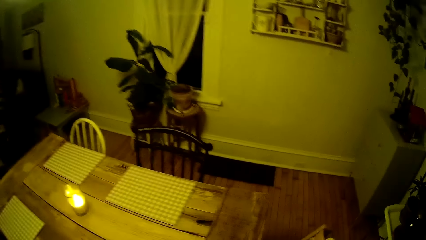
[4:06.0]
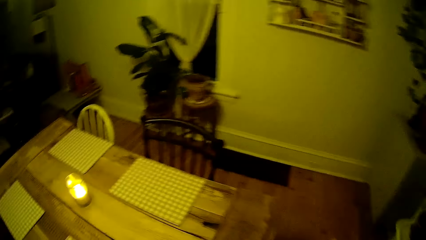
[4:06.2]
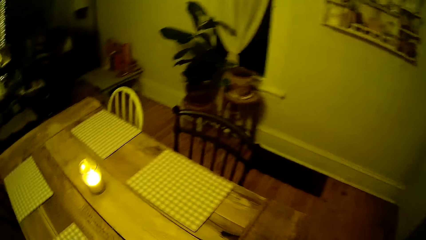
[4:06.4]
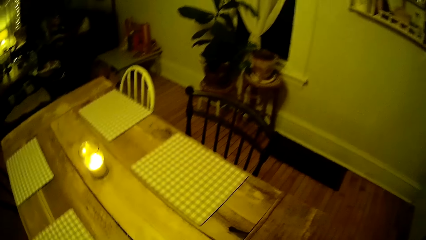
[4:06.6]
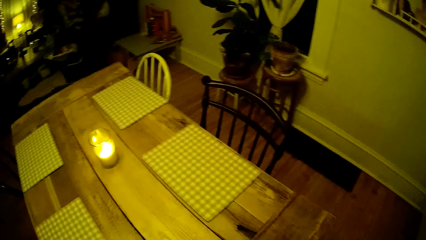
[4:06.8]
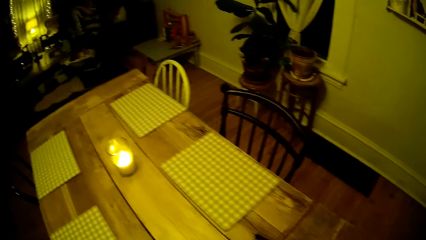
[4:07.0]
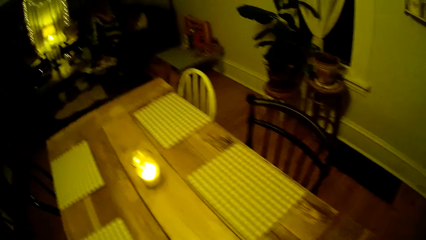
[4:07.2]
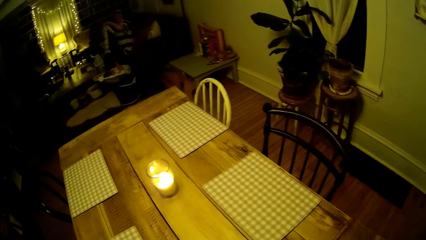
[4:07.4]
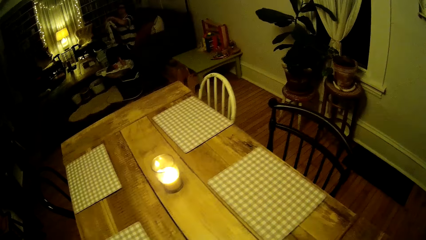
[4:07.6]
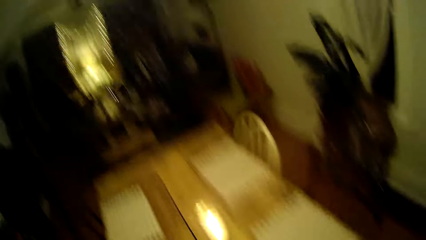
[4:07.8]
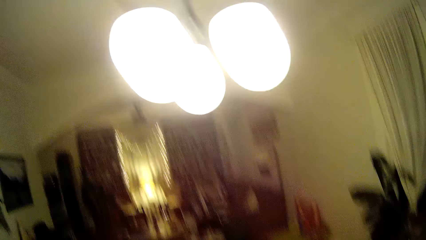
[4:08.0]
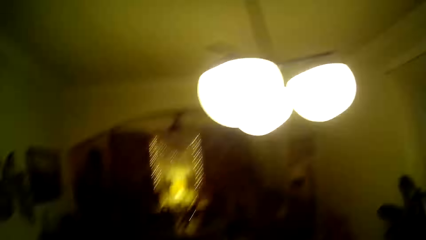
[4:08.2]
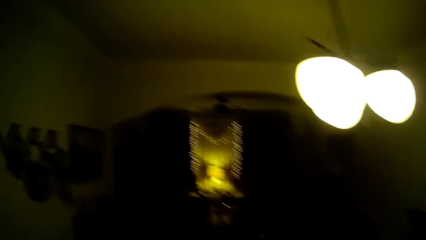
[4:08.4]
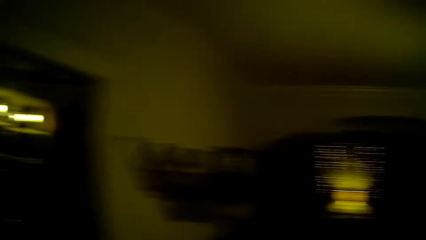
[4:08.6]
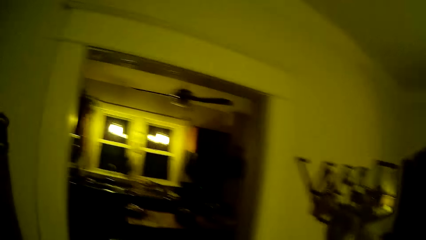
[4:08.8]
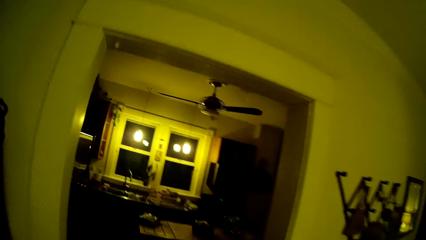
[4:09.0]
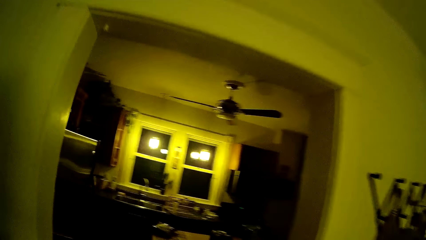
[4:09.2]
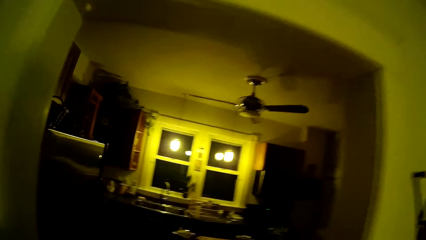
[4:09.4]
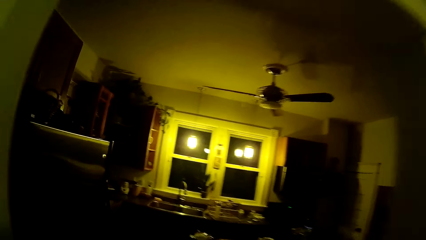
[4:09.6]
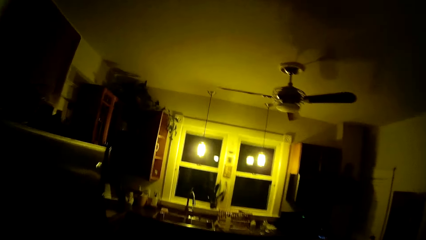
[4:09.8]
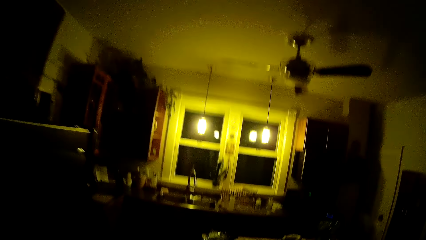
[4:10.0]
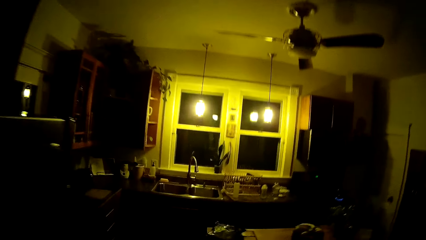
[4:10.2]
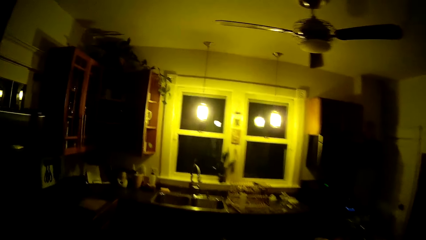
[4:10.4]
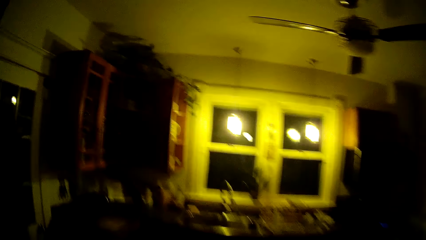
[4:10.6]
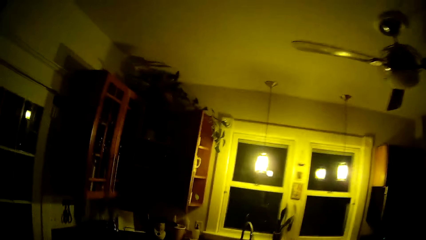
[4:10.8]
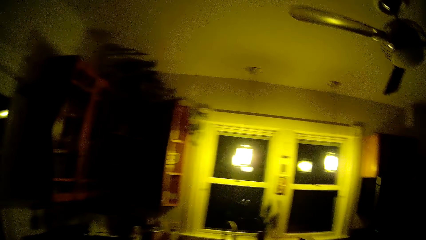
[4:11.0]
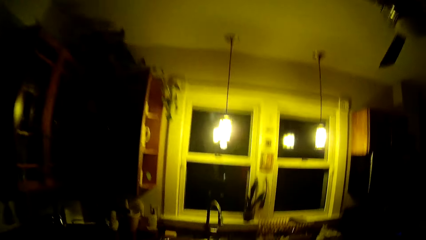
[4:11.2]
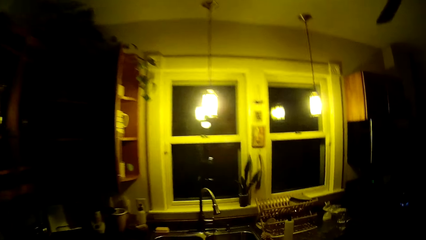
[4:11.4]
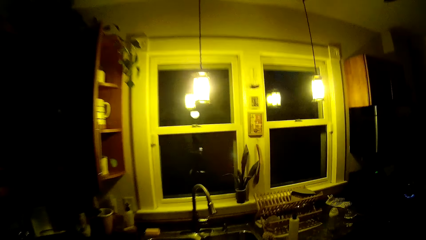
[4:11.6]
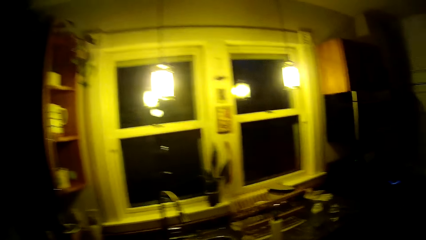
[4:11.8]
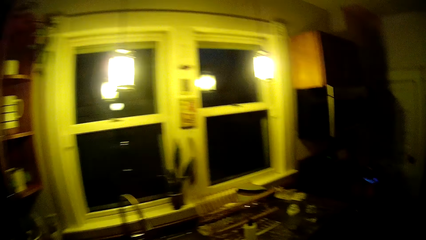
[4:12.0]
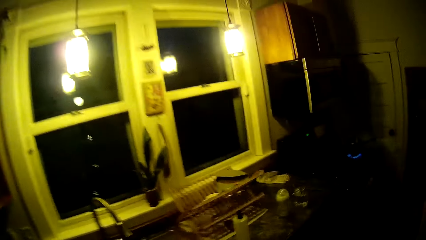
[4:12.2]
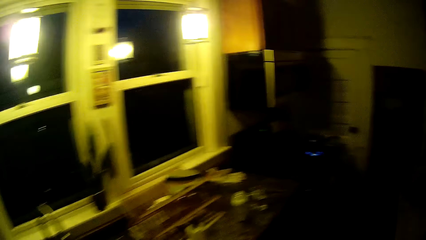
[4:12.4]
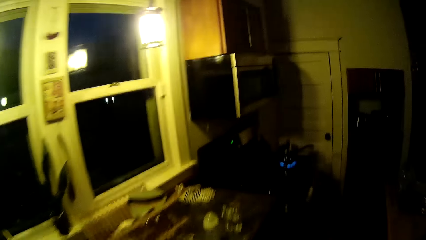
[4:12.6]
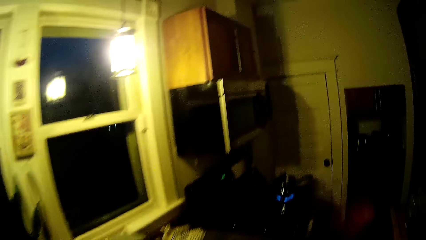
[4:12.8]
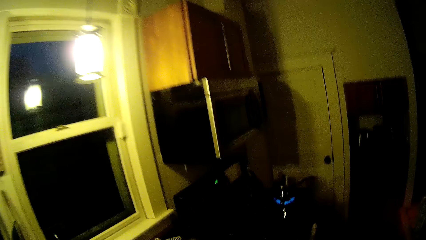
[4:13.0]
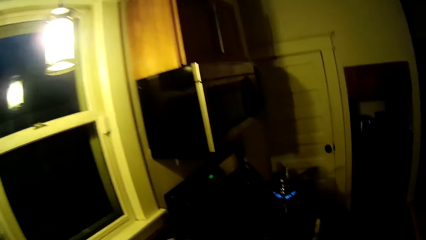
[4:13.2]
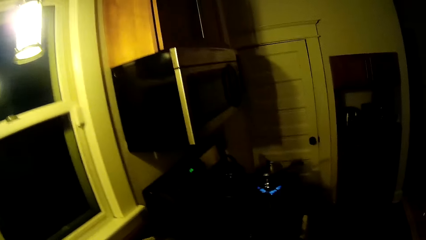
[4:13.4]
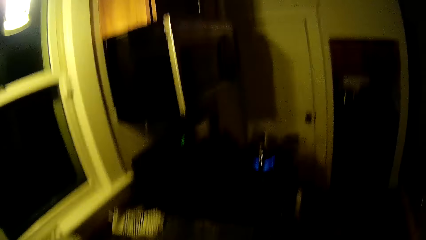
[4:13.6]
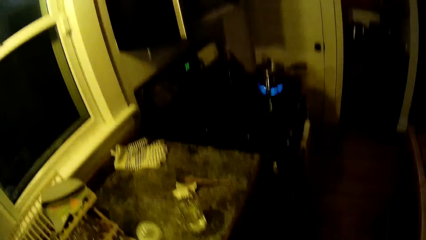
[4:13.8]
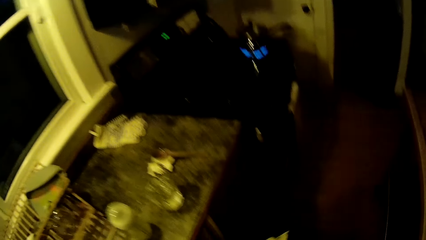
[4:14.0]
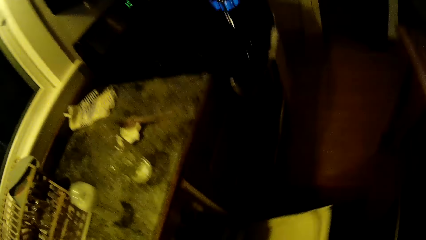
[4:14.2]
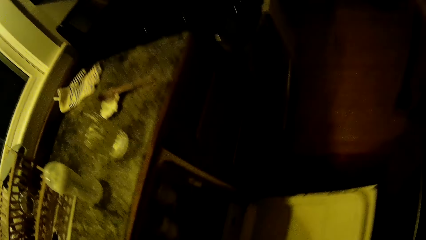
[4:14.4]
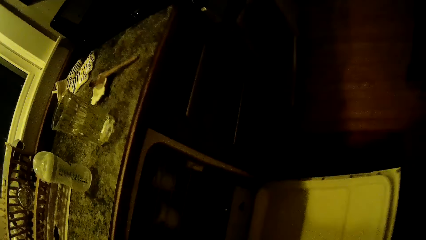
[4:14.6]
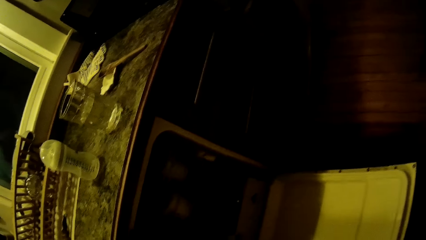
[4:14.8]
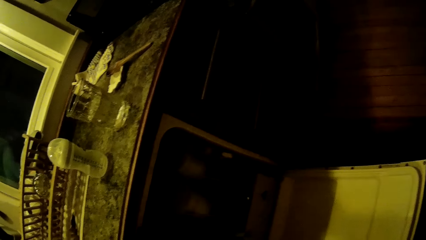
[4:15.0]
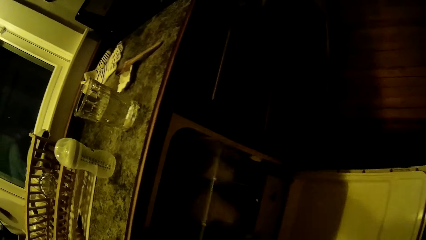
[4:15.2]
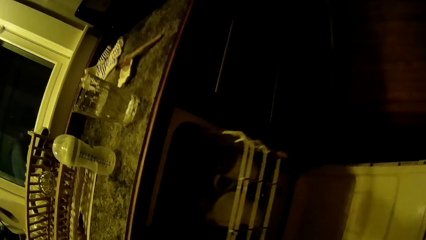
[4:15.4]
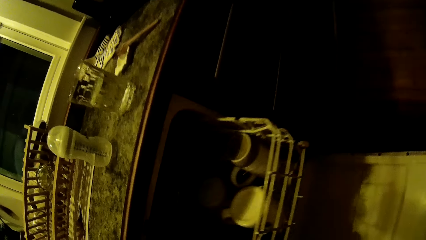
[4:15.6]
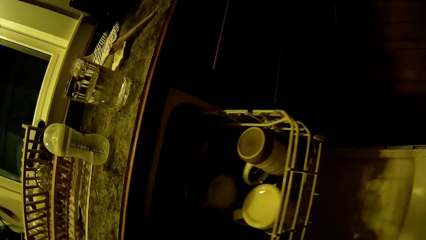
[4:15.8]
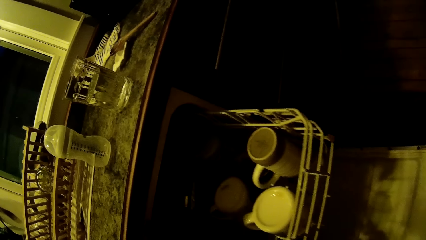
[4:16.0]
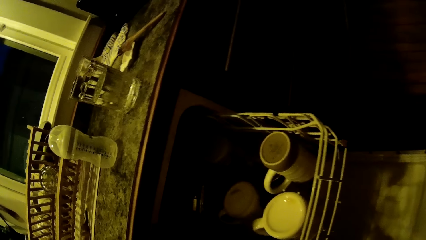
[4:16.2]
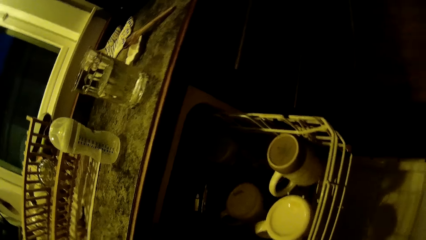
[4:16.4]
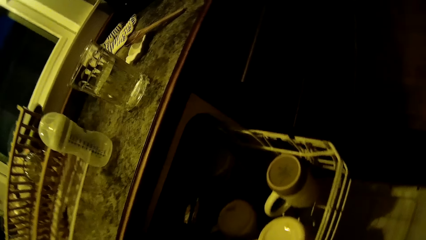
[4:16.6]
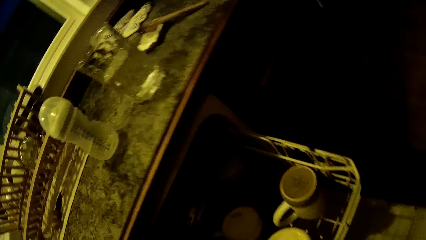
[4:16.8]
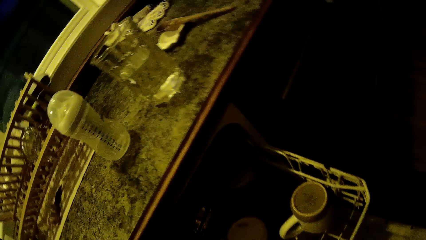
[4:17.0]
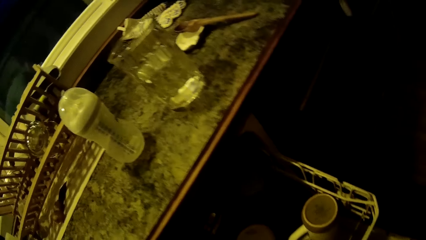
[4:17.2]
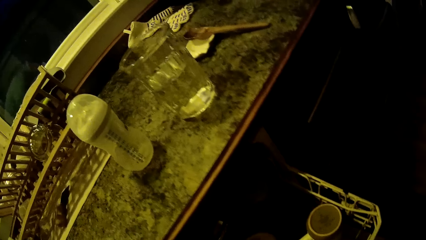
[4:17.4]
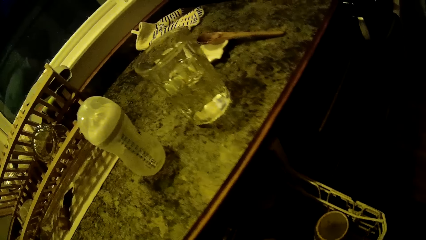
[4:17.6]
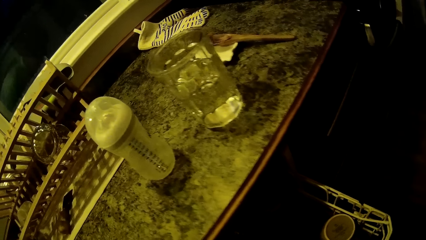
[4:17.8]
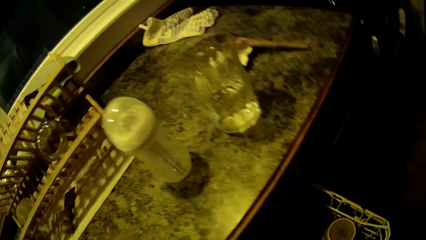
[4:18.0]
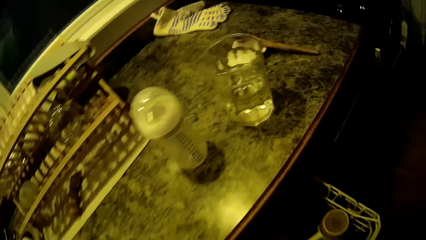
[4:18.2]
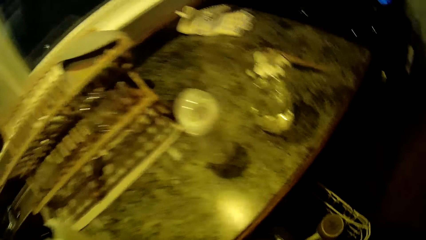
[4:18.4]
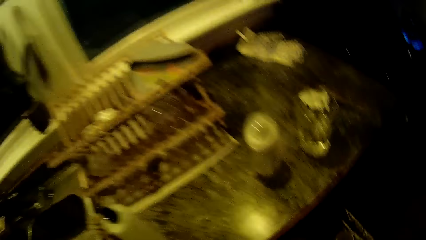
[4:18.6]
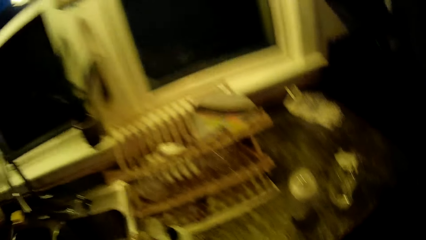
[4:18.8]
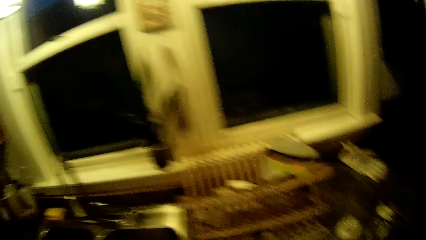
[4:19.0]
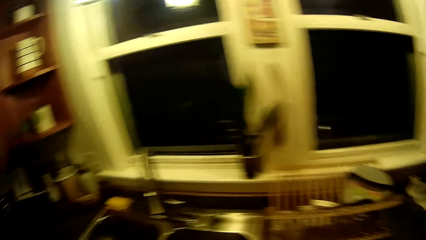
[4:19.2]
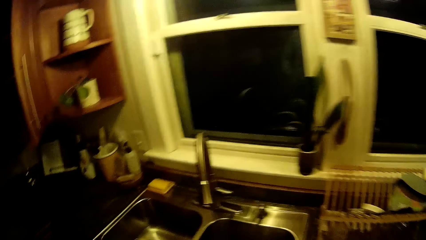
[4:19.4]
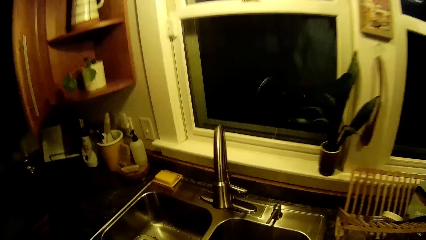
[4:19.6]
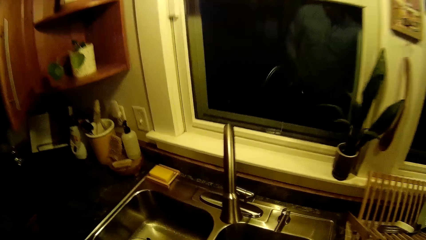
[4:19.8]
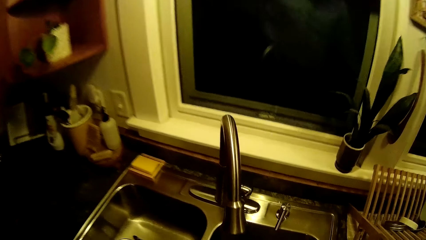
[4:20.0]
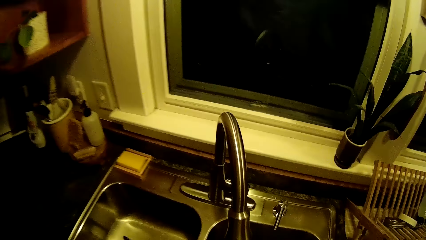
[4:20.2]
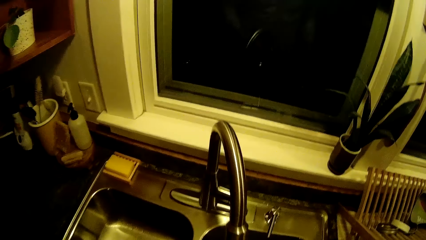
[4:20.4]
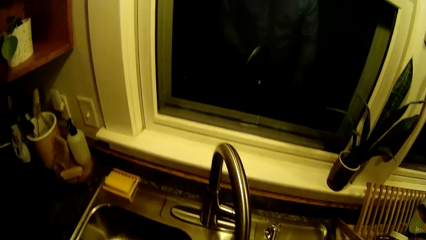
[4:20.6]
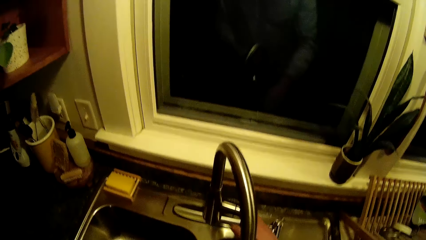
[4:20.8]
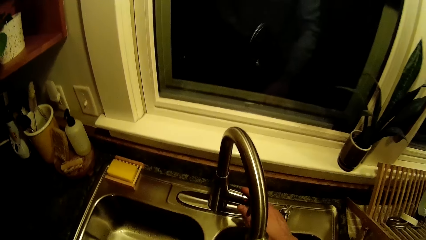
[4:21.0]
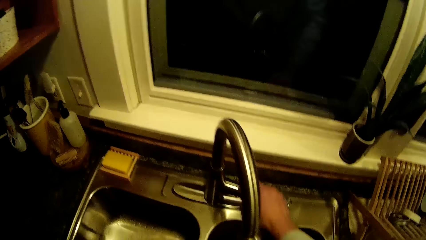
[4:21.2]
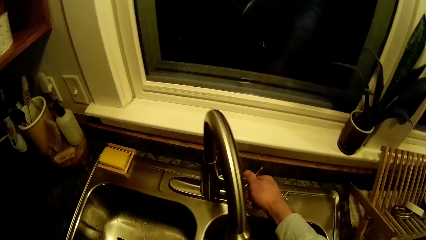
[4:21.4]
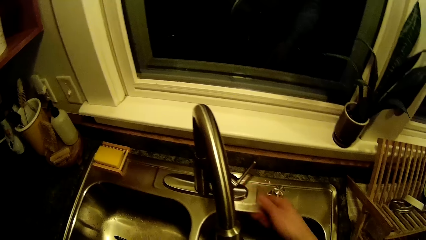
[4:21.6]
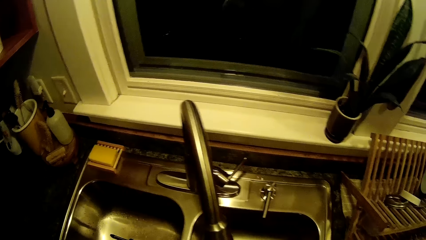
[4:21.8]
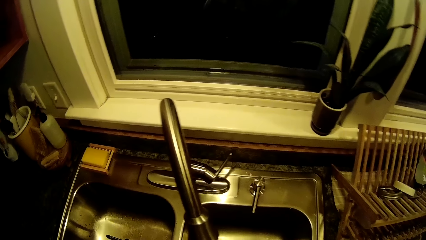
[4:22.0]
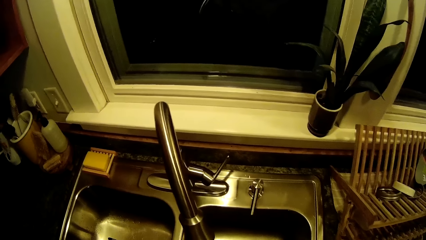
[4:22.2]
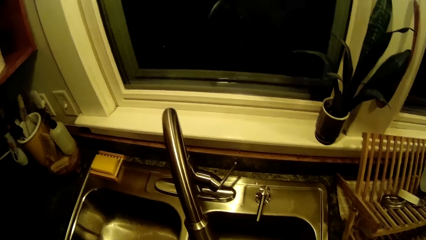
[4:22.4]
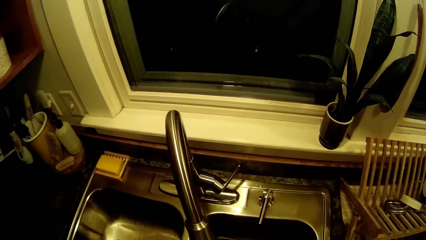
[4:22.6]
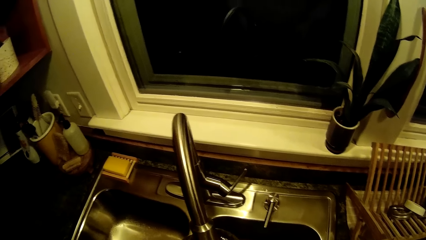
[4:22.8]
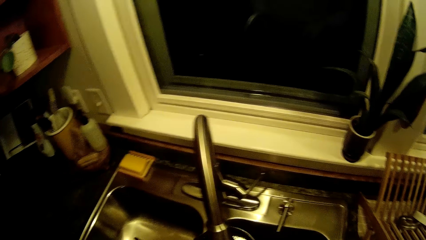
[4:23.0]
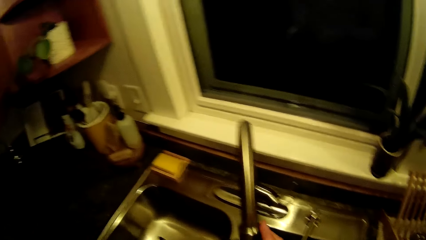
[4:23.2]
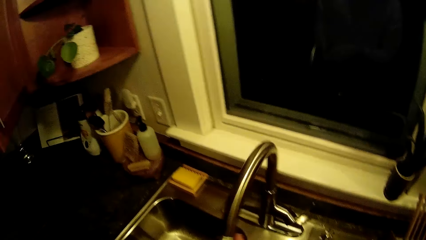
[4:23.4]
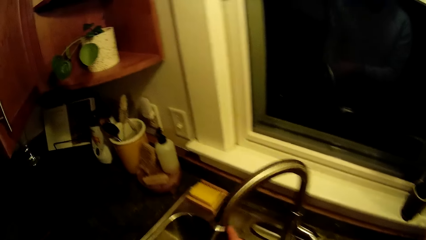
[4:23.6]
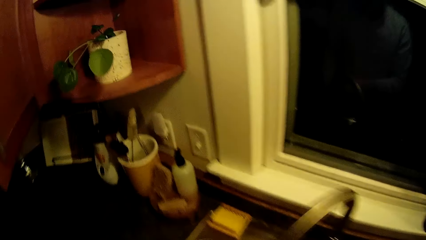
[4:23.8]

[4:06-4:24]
The lady talks to the camera wearer. The camera wearer looks around. They walk around. They talk to the lady. They open the dishwasher. They pull a rack. They pick up a cooking pot. They turn on the sink tap.
